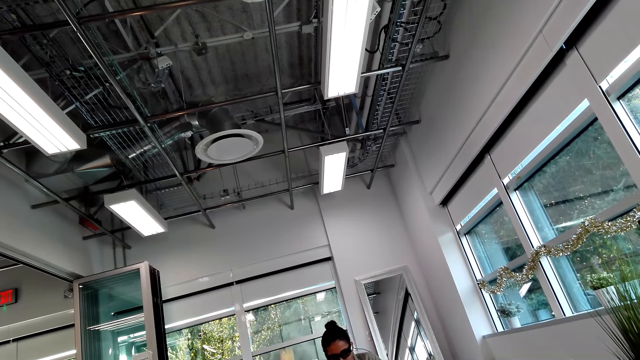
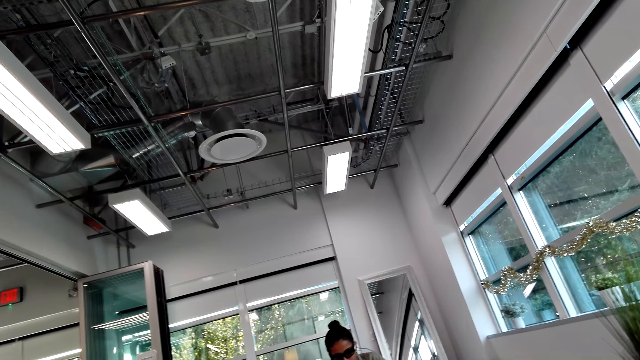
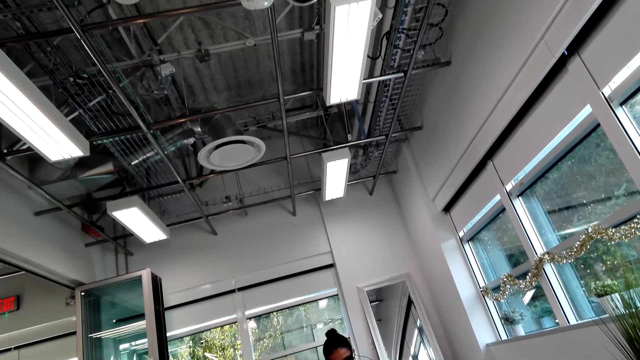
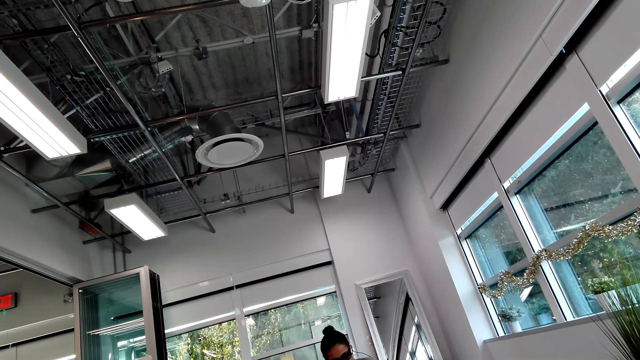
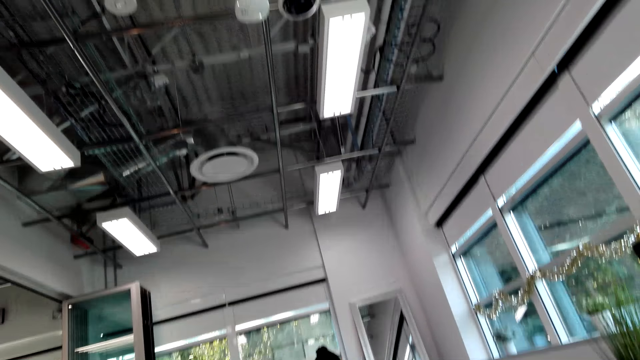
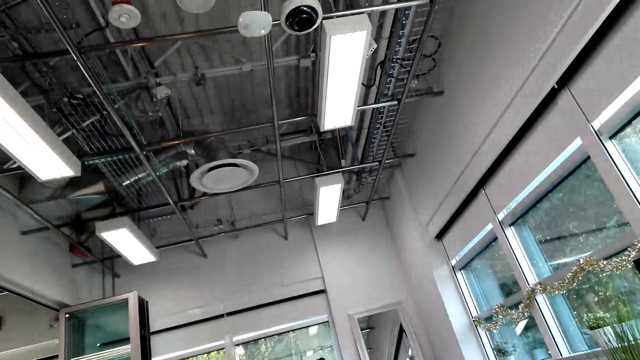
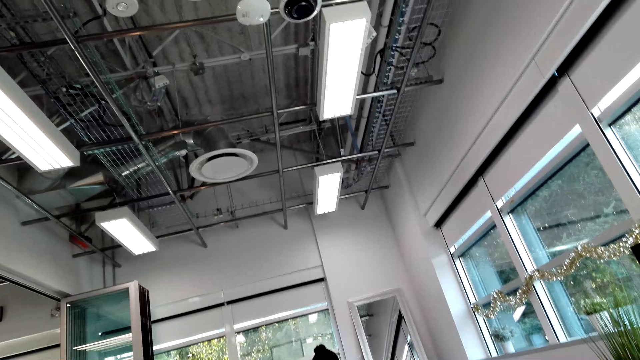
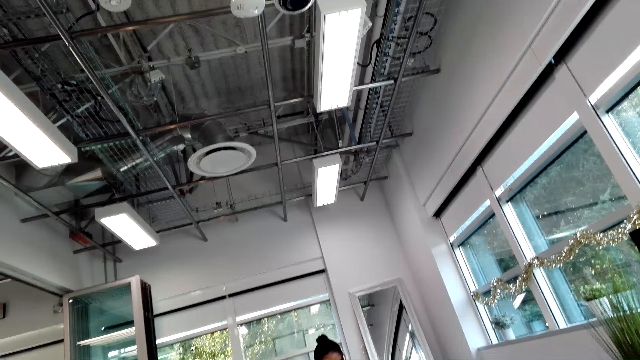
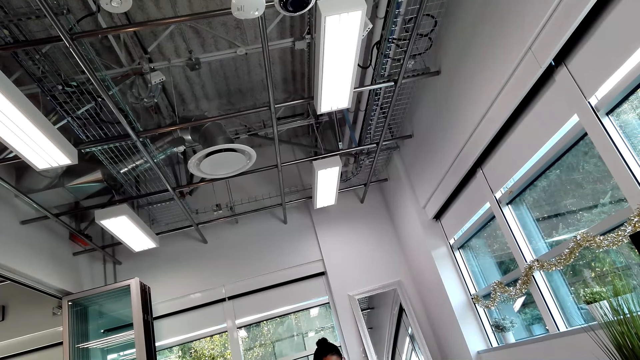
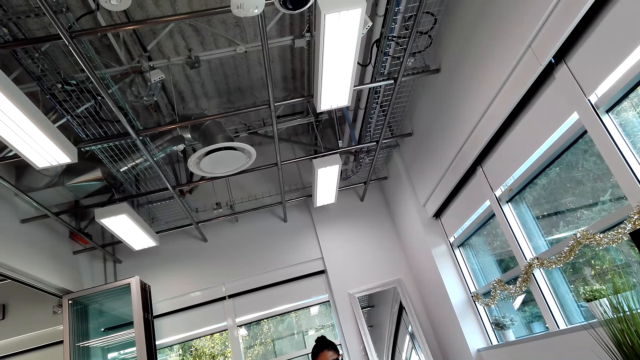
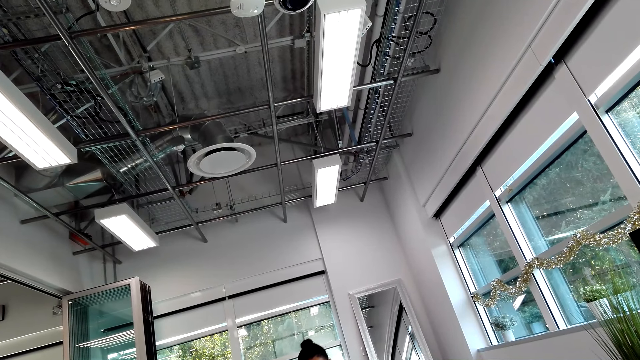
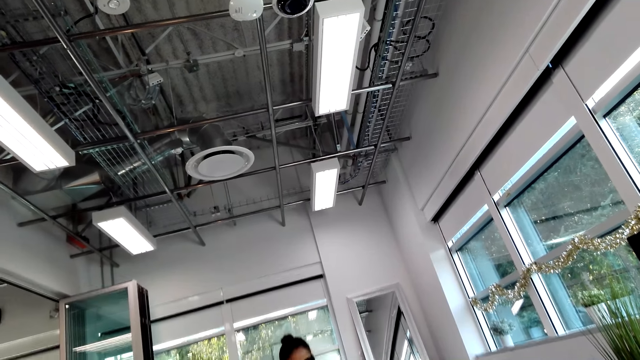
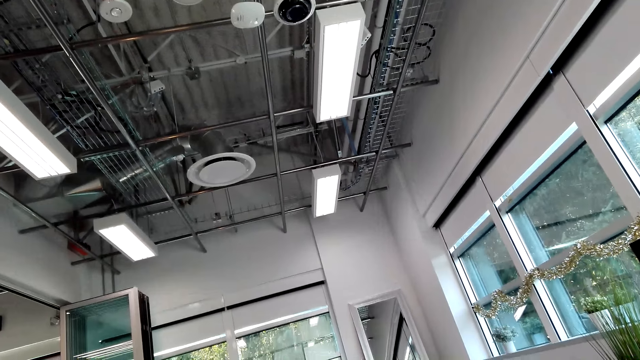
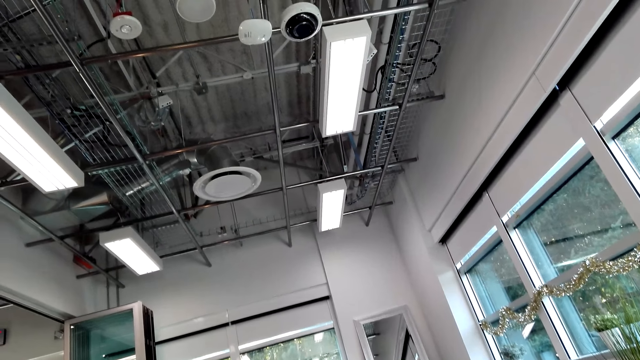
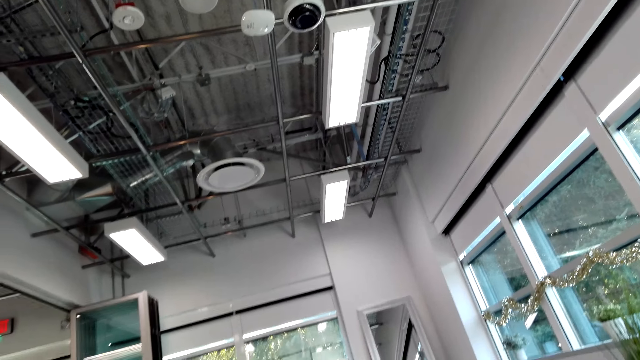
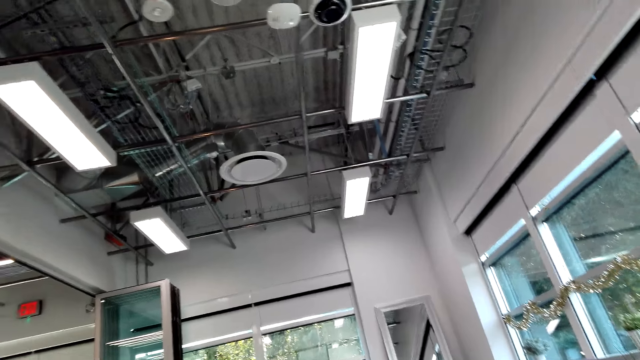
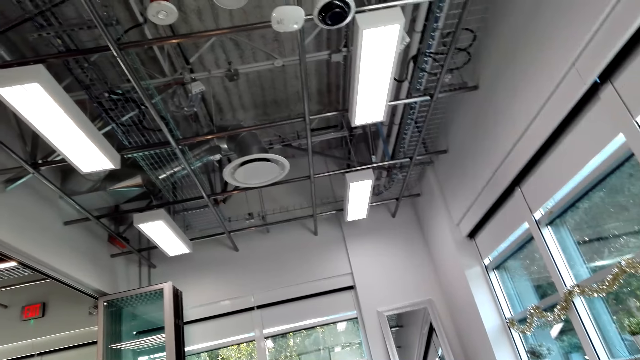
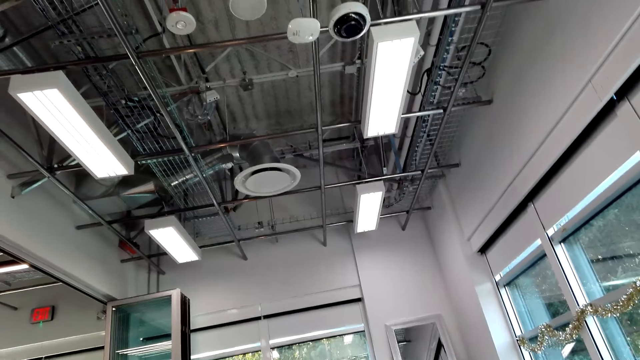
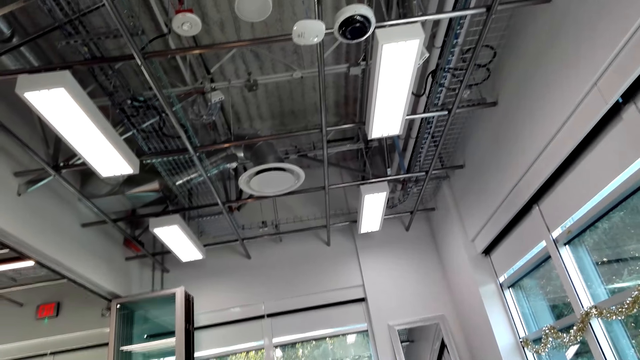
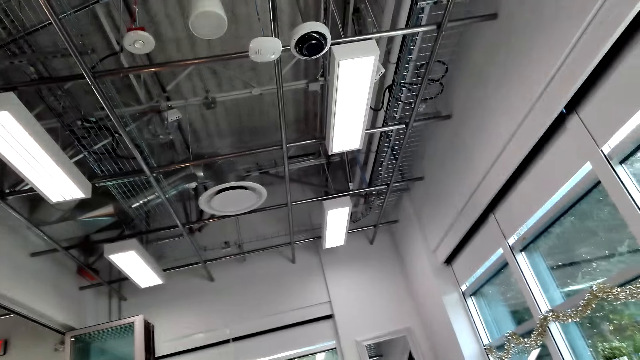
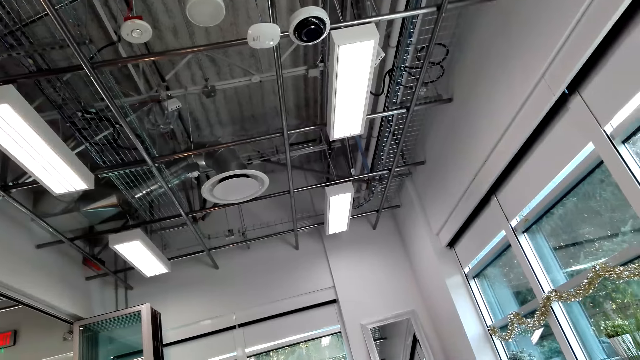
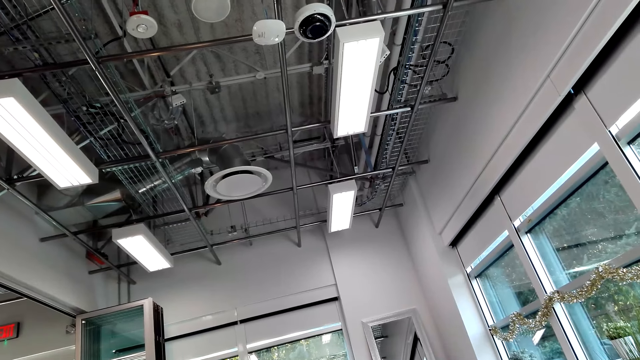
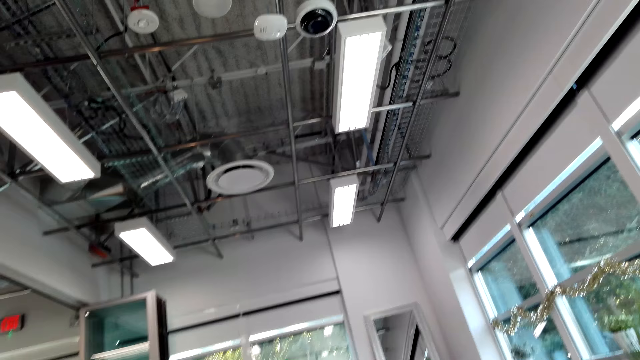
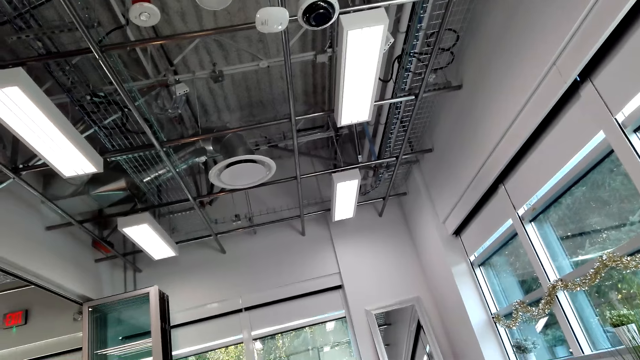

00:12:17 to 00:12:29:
The camera wearer stares at the roof.

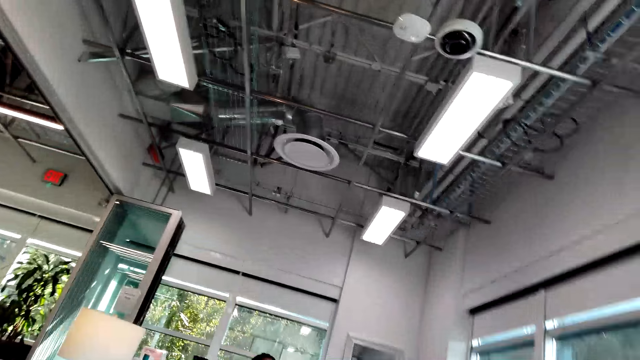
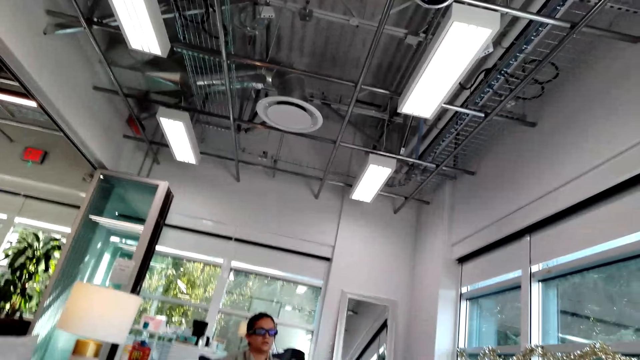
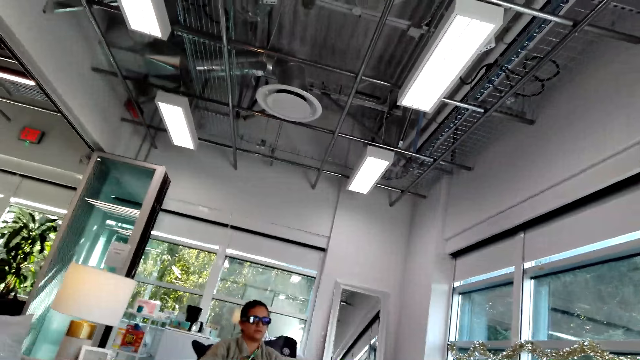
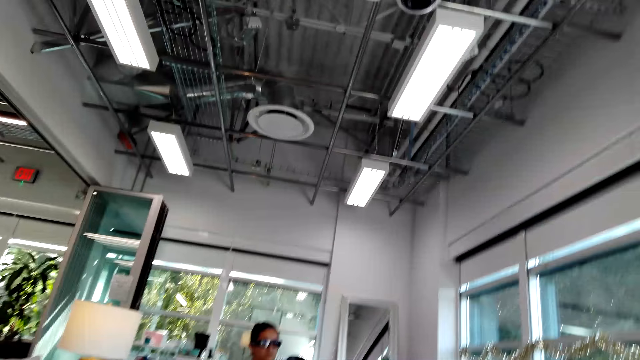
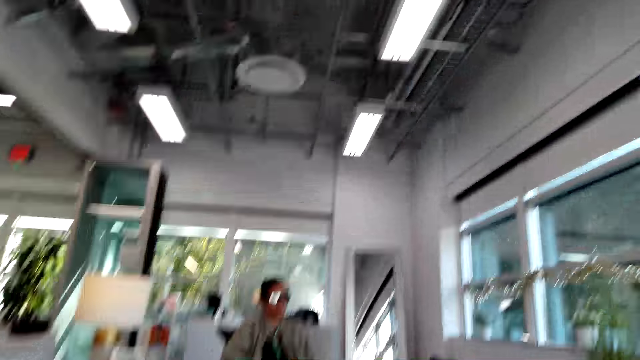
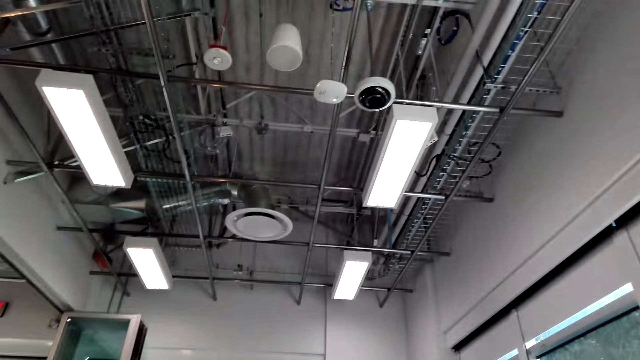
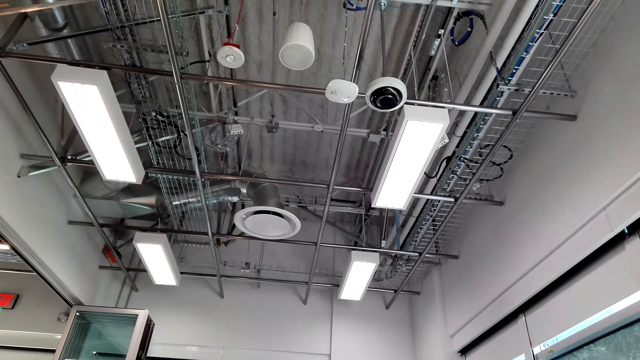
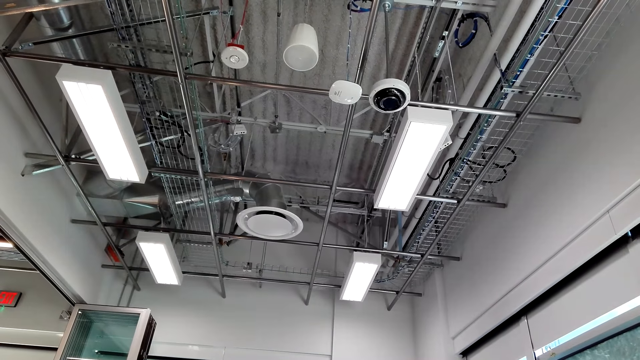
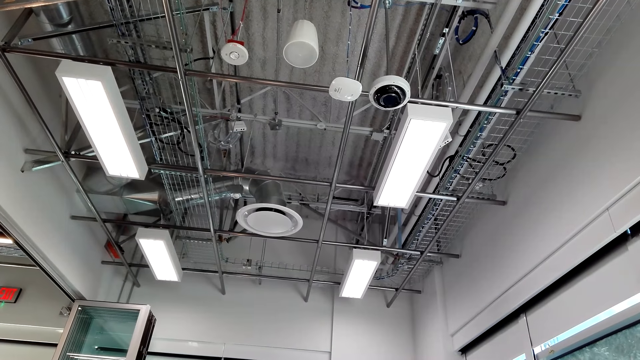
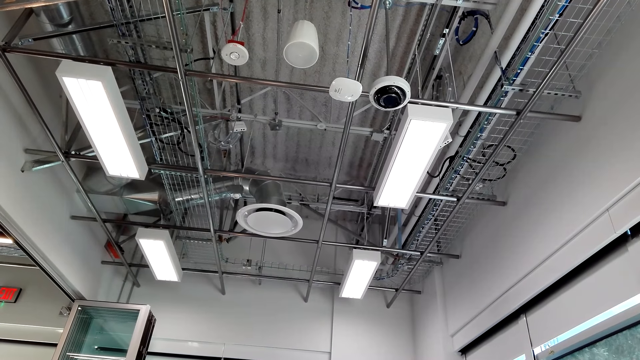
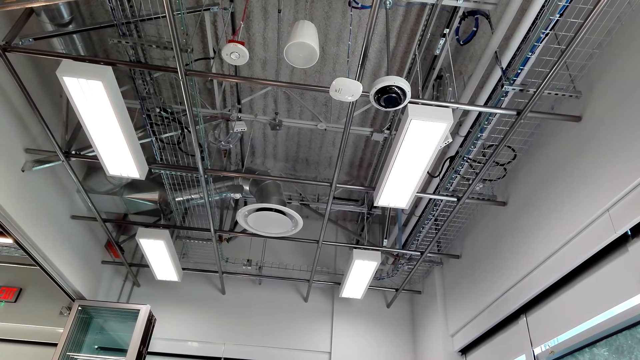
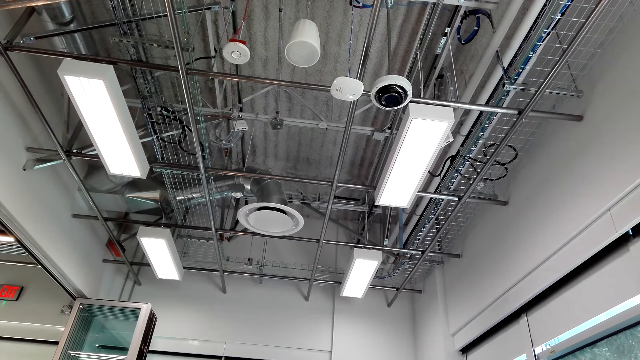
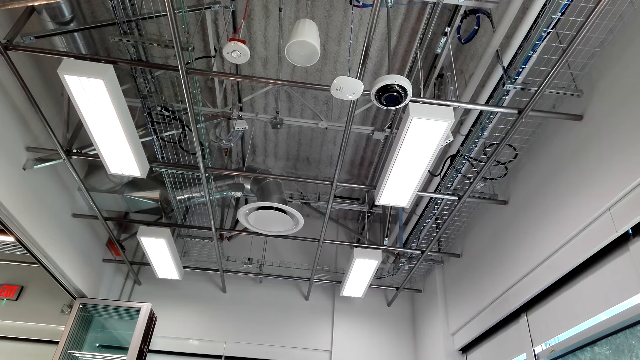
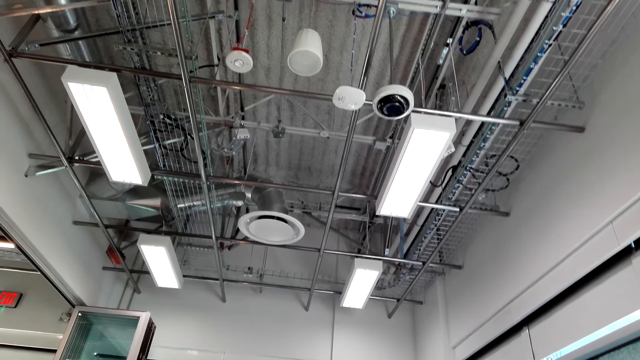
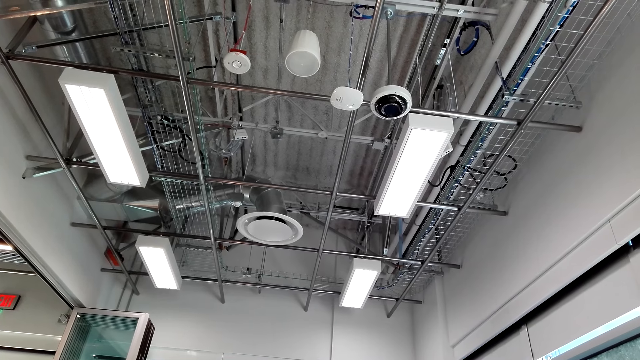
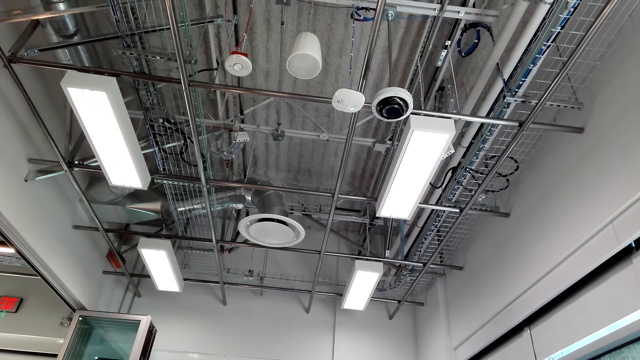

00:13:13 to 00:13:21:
The camera wearer looks at a woman. They stare at the roof.
